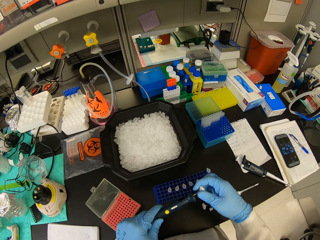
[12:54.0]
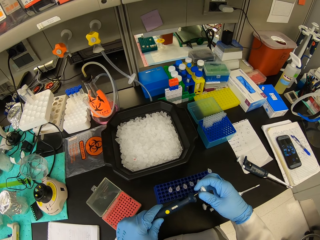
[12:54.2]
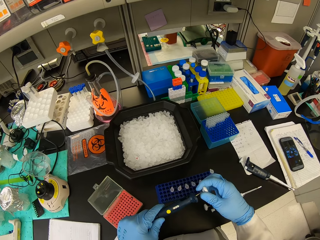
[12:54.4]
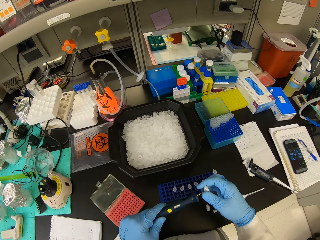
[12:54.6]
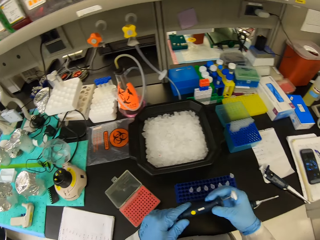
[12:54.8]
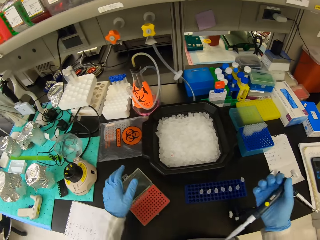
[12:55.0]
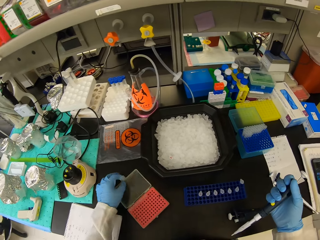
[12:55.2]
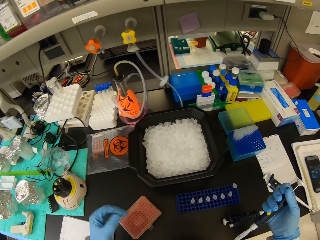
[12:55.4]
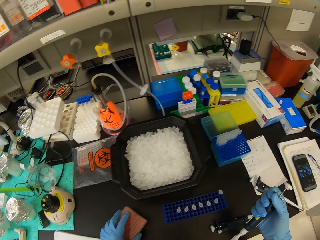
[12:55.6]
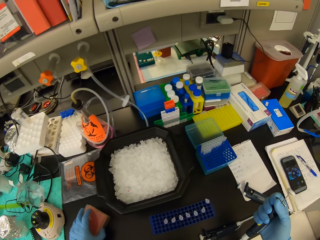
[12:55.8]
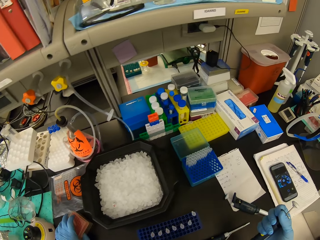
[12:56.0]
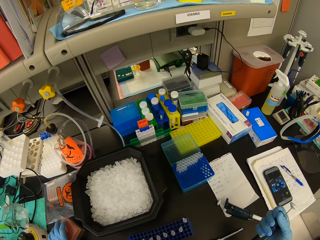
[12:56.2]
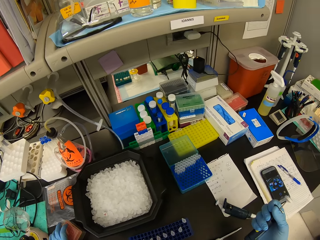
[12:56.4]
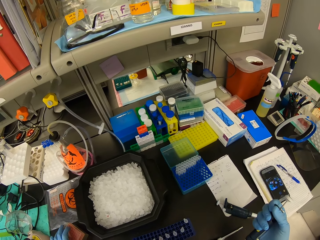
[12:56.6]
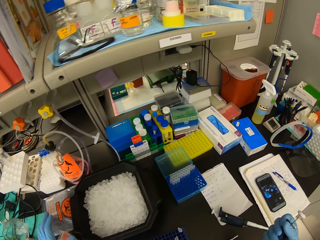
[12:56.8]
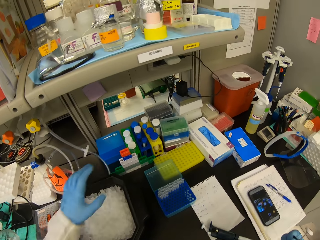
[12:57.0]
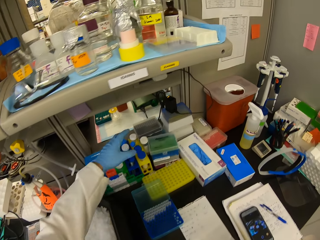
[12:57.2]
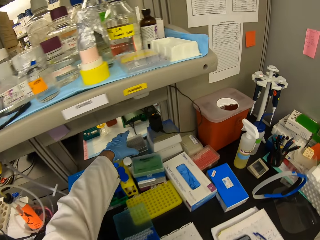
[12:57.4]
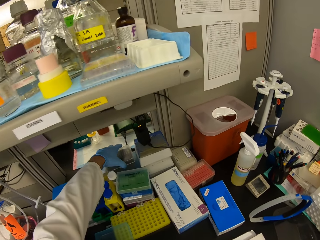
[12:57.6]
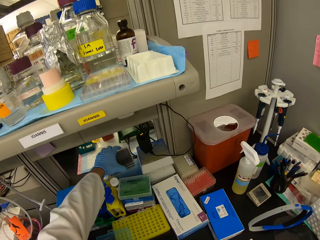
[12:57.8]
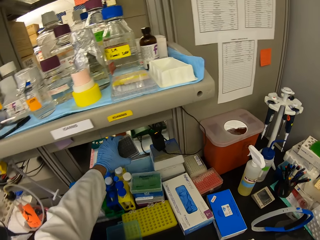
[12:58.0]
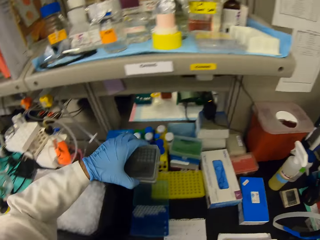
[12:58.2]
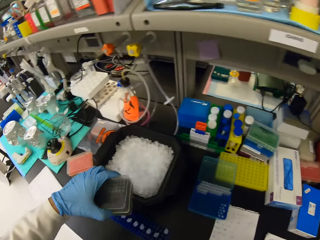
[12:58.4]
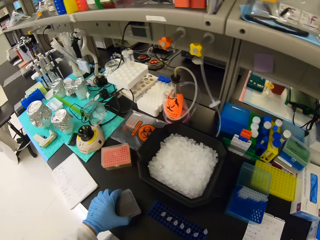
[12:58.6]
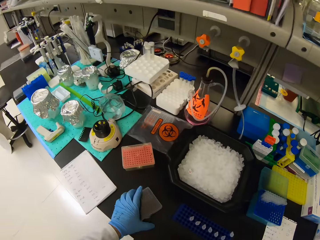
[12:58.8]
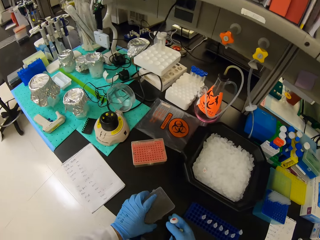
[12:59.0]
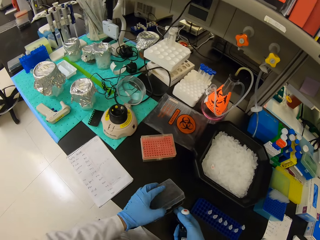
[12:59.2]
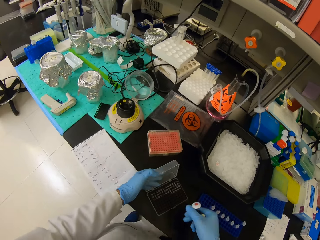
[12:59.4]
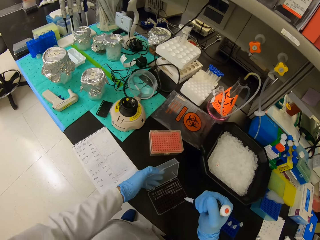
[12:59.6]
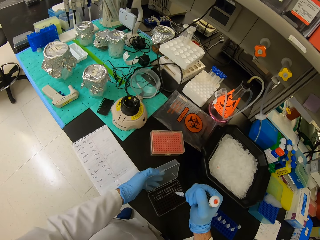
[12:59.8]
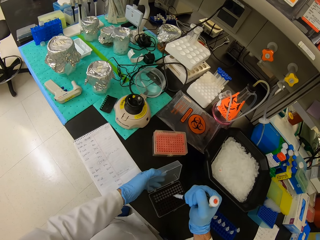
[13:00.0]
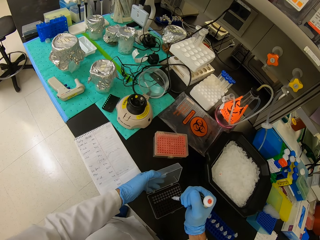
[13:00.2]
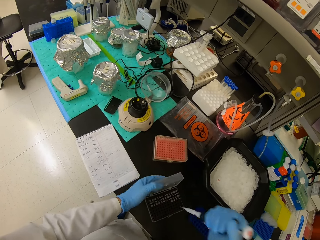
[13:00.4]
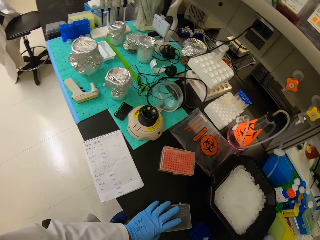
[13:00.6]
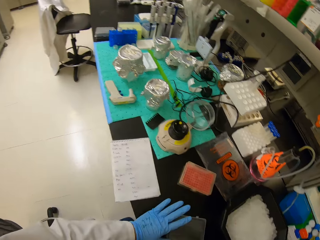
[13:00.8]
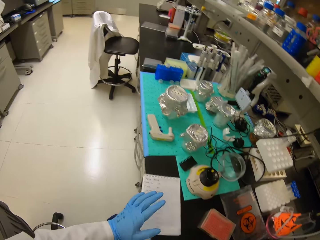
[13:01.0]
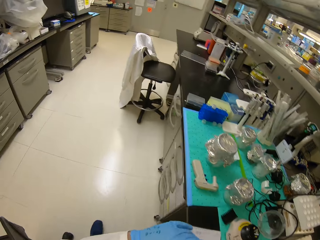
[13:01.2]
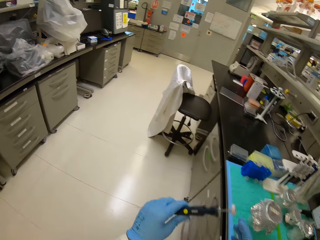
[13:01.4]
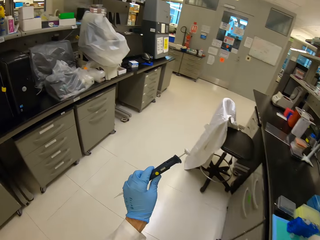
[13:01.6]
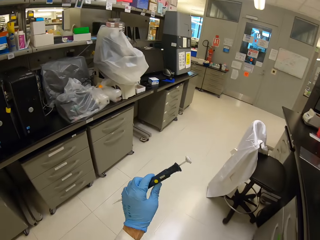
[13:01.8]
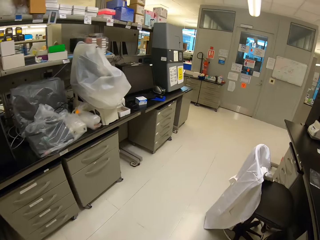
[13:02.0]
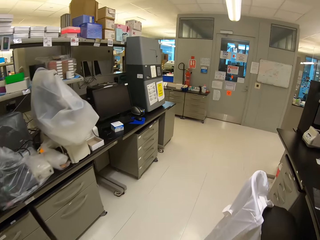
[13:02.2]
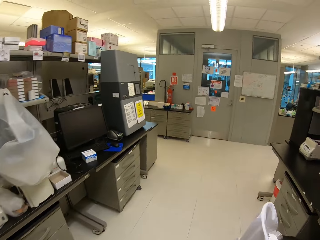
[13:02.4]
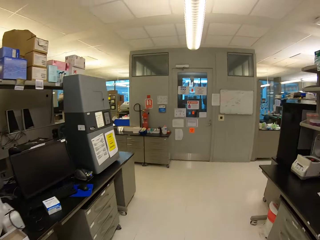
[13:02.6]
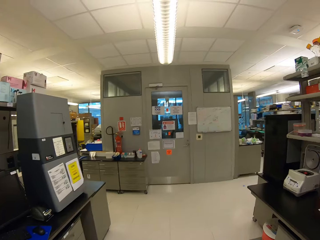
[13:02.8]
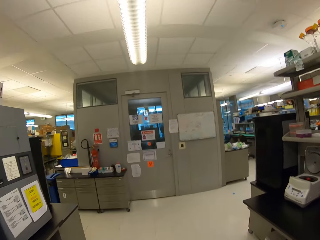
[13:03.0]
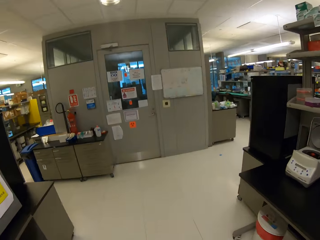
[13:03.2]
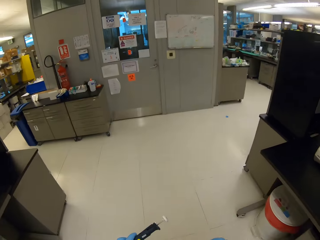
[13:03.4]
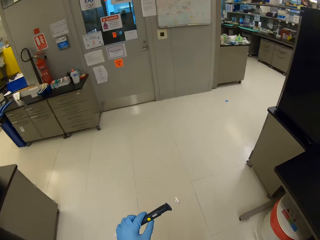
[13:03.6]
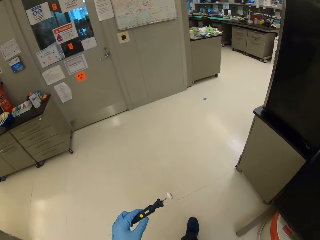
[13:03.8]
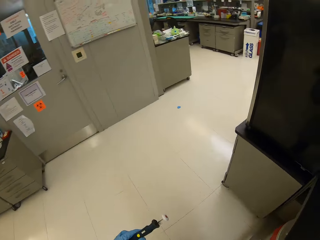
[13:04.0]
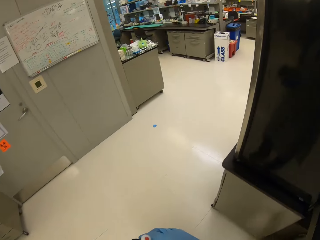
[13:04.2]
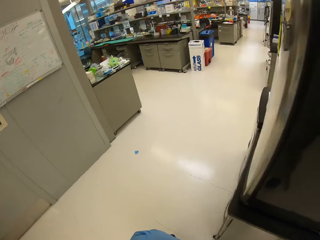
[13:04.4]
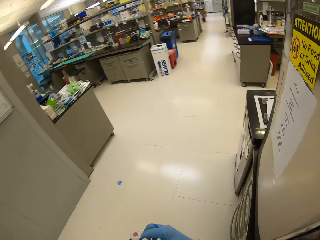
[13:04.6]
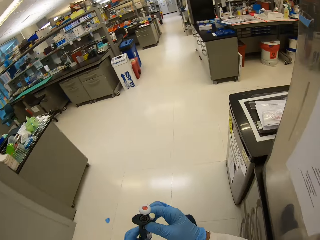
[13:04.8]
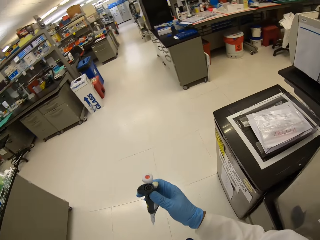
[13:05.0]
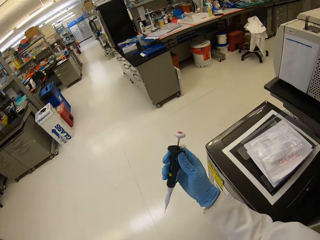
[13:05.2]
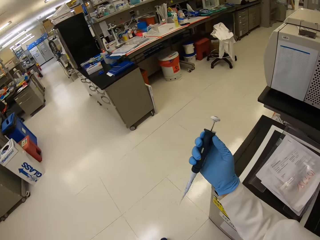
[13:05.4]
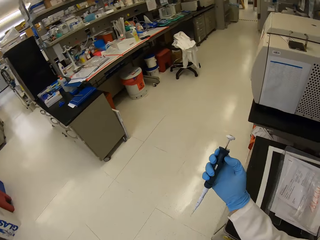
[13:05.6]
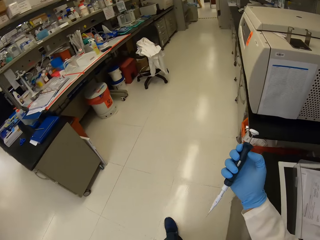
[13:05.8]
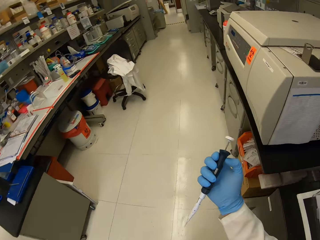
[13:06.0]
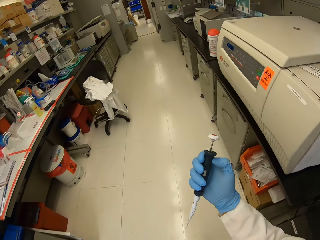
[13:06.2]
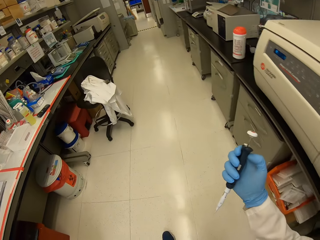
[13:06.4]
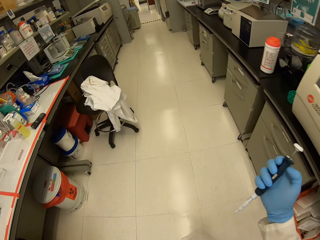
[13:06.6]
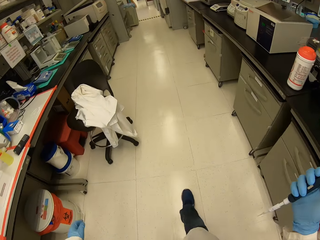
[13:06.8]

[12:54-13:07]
The camera wearer closes the dropper tin and pushes the tin aside. They pick a test tube. They pick the tin on the counter. They open the dropper tin. They insert a dropper in the micropipette. They close the dropper tin. They walk towards the fridge.

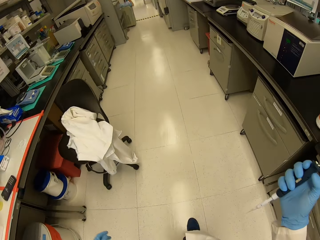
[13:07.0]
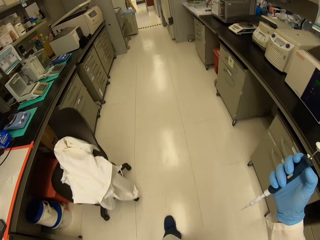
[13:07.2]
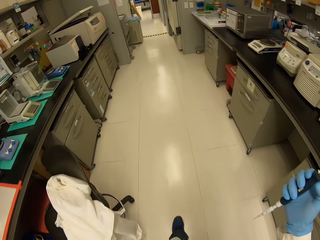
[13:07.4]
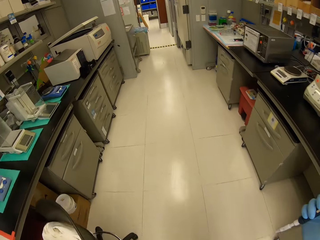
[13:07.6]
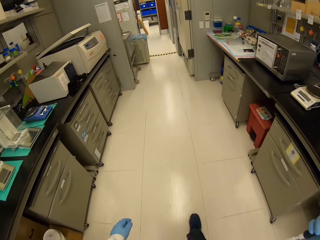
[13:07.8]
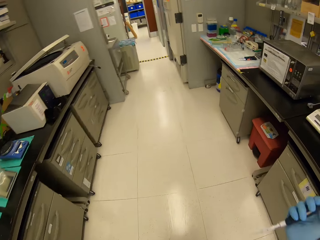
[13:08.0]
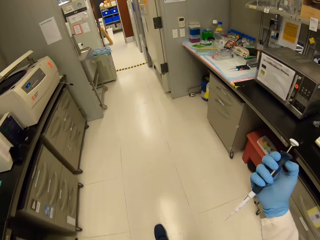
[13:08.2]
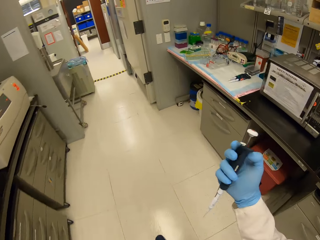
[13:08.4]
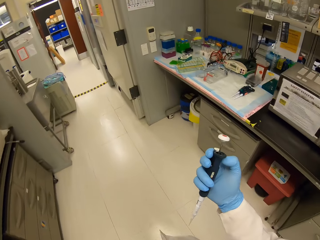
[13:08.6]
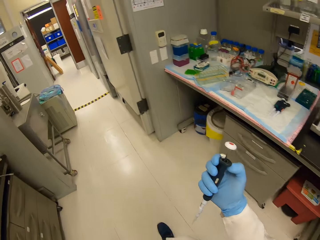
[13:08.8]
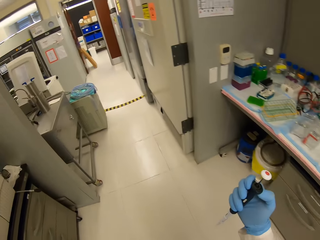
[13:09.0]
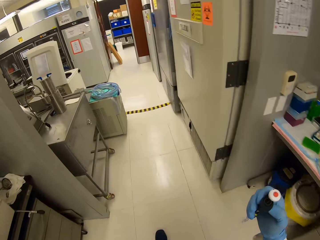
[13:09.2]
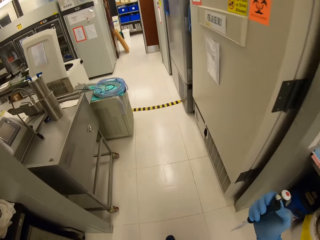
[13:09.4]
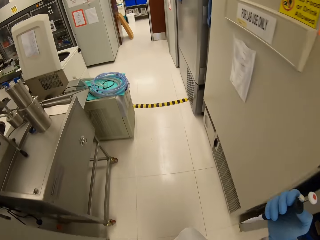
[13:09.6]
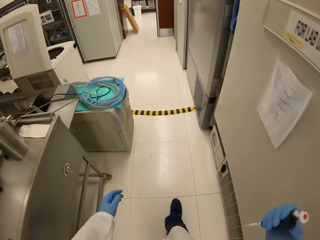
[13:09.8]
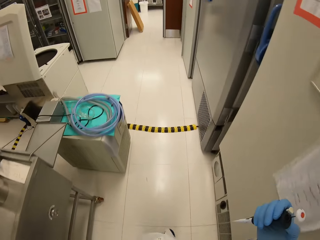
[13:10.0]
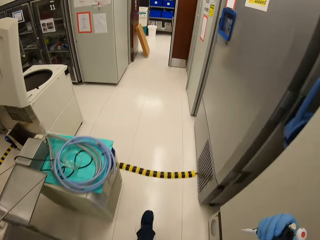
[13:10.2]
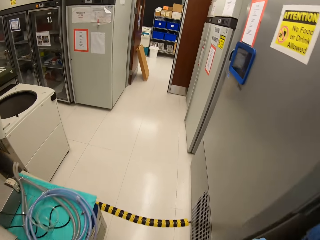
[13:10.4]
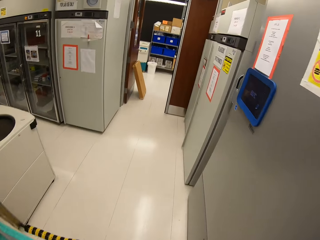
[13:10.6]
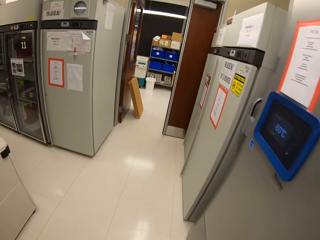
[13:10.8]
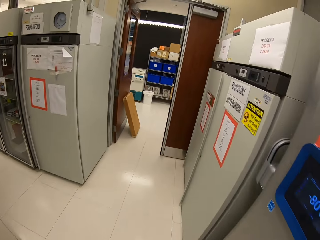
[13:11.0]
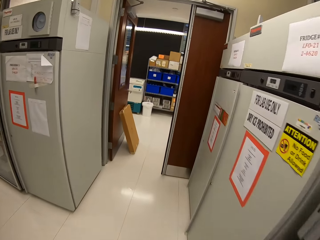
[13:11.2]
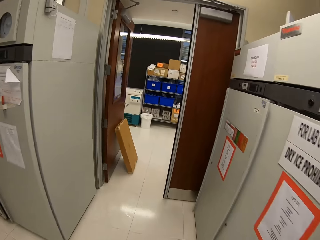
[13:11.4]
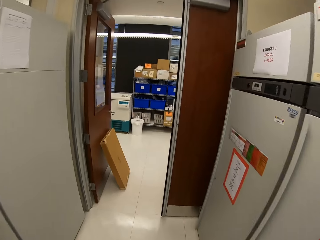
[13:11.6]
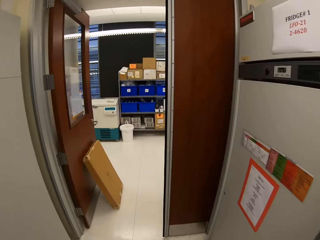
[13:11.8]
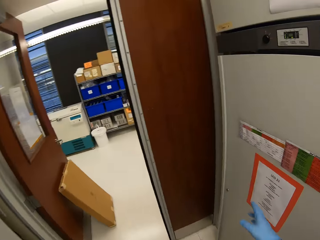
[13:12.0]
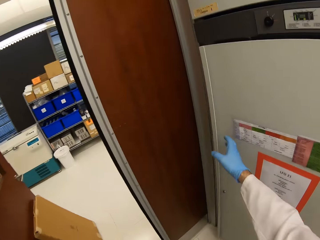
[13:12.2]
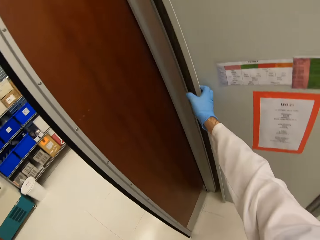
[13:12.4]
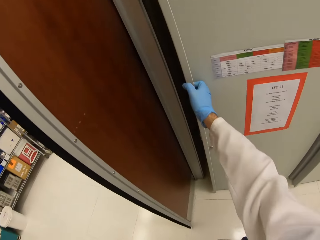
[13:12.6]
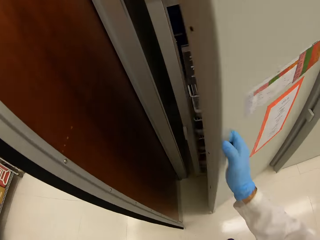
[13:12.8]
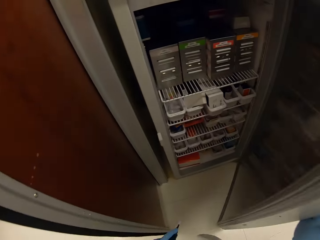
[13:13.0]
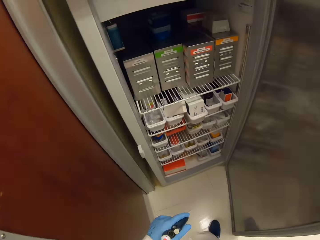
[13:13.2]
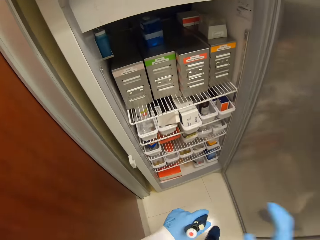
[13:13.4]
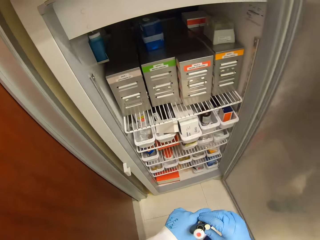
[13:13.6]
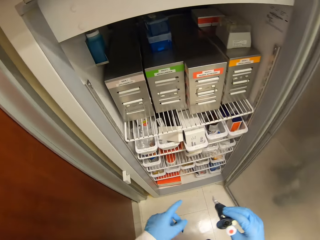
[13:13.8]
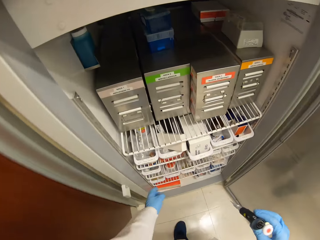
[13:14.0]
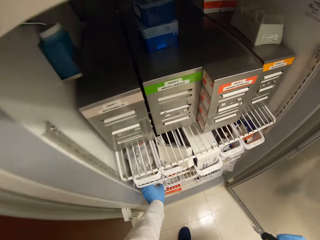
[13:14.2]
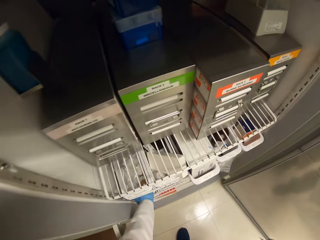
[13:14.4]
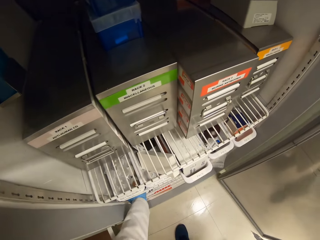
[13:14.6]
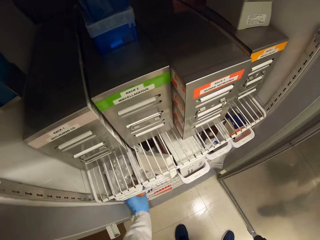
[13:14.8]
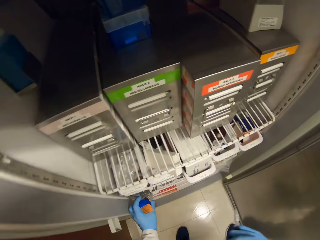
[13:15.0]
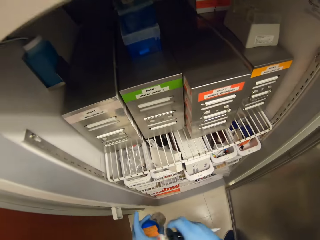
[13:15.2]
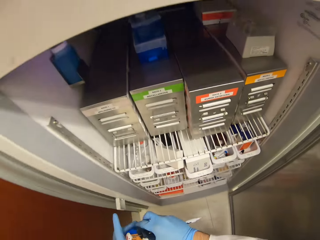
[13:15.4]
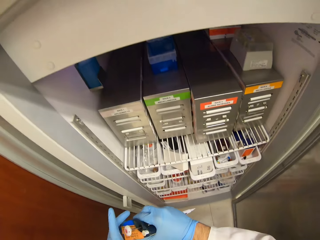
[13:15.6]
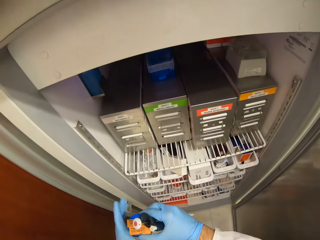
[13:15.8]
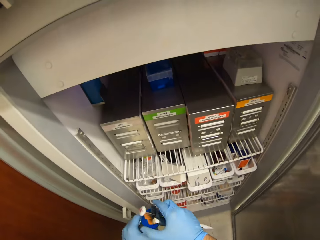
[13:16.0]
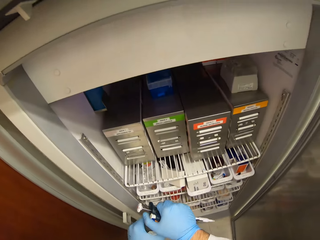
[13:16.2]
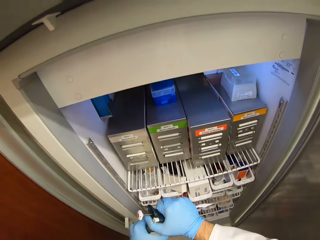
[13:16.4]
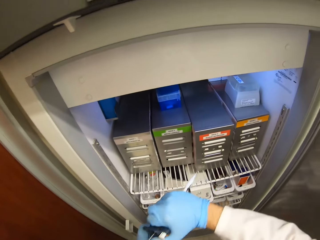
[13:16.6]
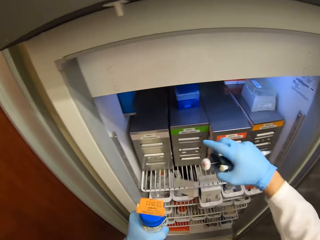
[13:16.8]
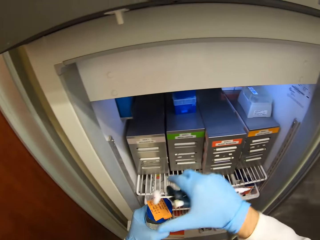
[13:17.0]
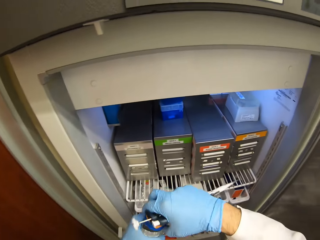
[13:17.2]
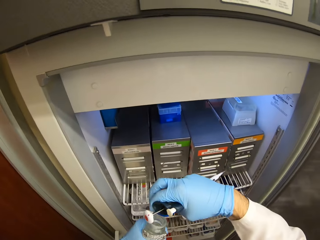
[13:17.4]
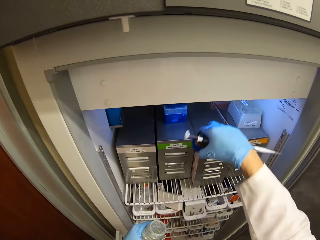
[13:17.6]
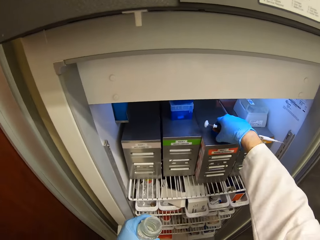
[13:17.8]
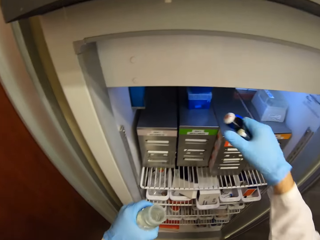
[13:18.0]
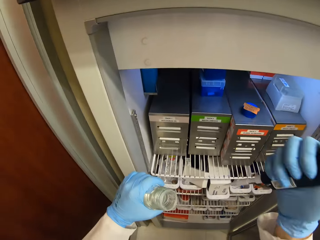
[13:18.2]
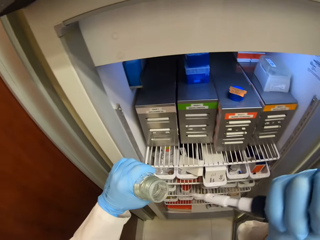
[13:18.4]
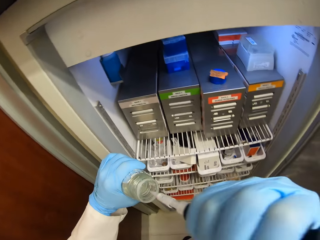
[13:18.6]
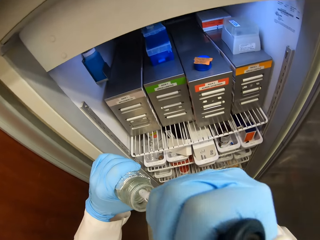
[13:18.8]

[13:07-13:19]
The camera wearer opens the fridge door. They pick a tin from the fridge. They open the lid of the tin.
